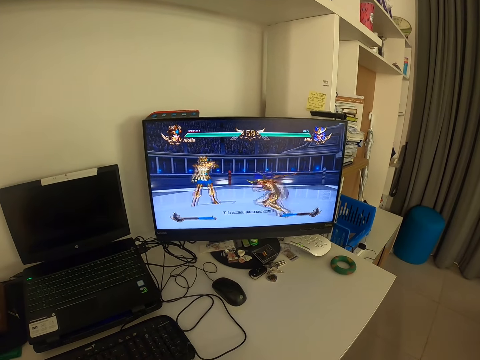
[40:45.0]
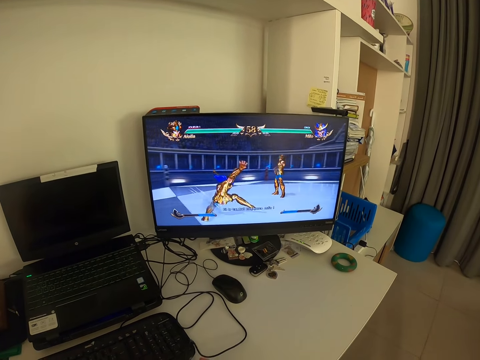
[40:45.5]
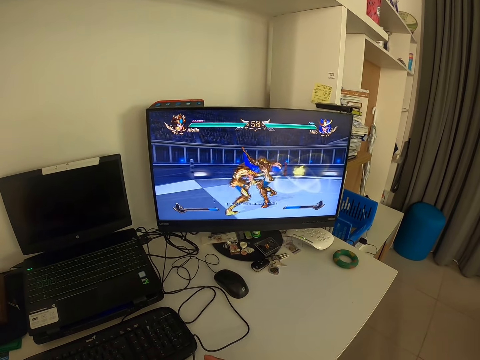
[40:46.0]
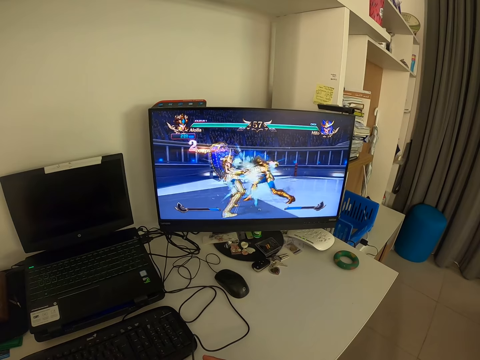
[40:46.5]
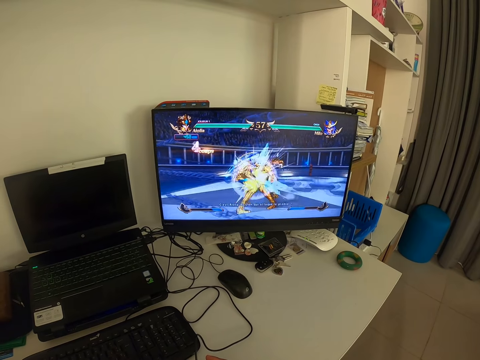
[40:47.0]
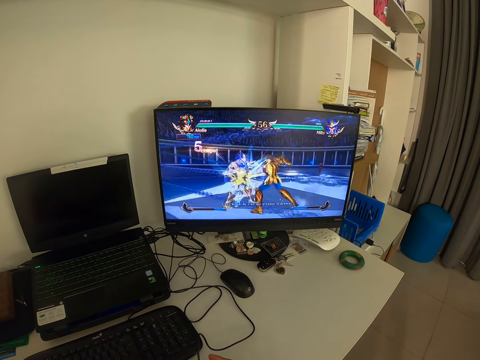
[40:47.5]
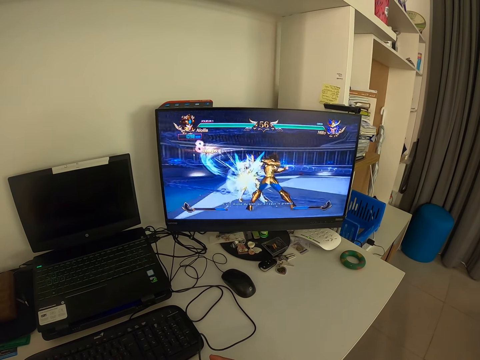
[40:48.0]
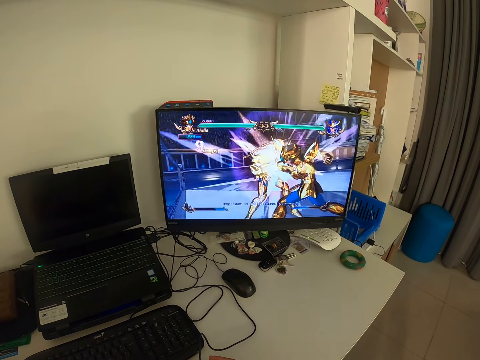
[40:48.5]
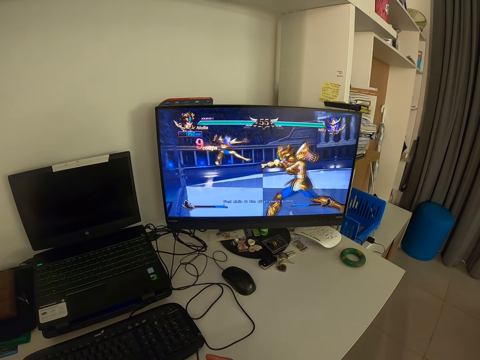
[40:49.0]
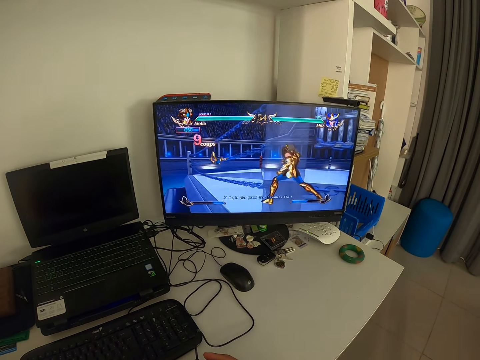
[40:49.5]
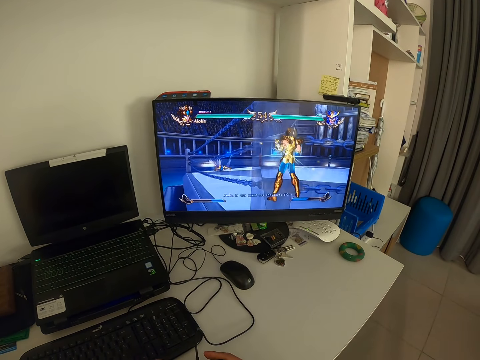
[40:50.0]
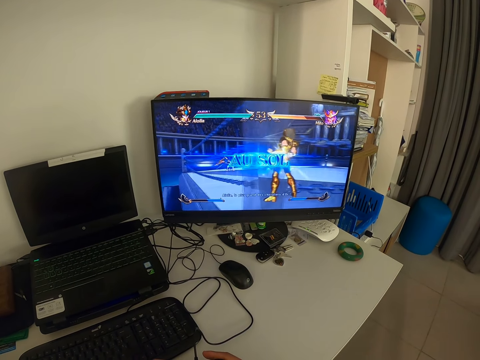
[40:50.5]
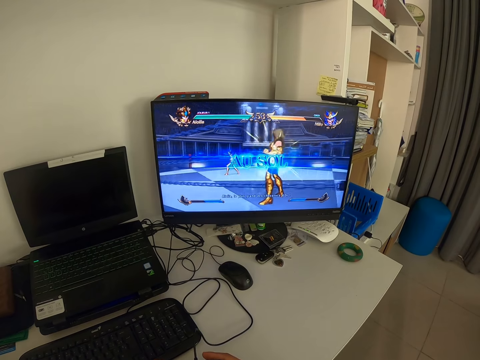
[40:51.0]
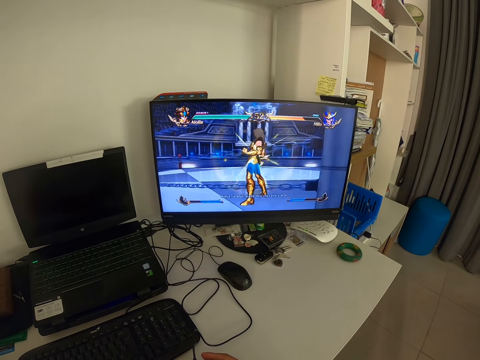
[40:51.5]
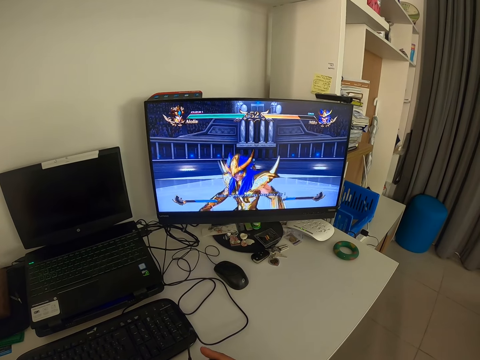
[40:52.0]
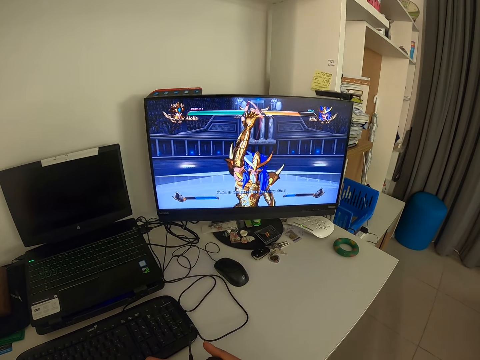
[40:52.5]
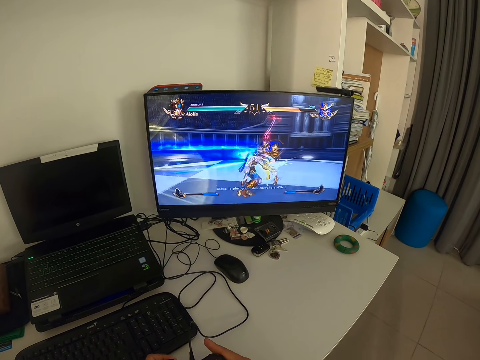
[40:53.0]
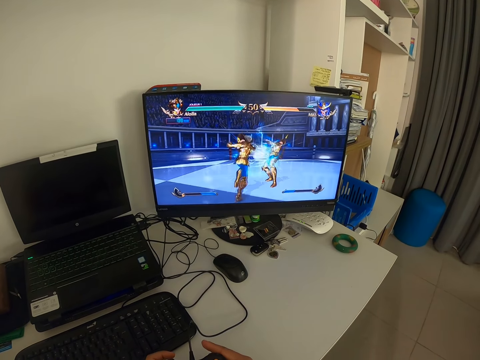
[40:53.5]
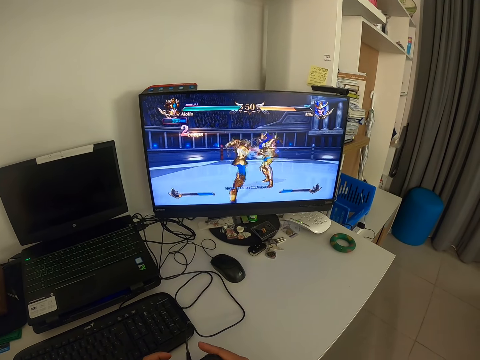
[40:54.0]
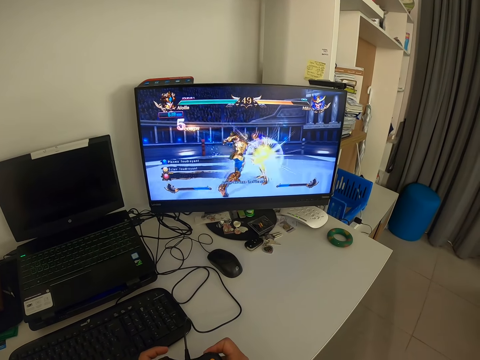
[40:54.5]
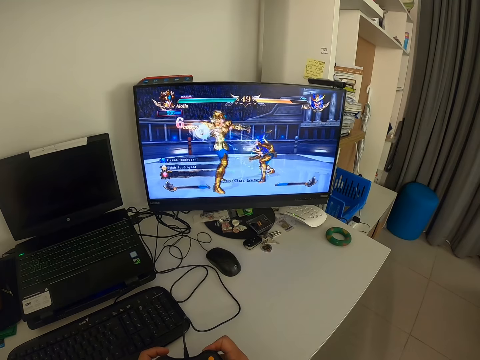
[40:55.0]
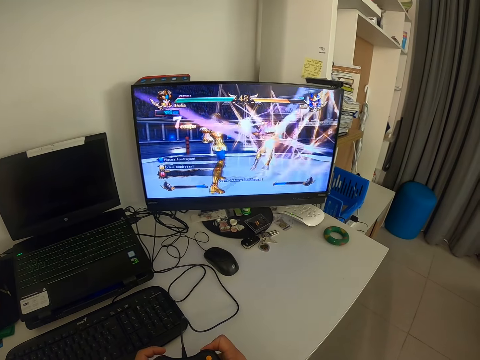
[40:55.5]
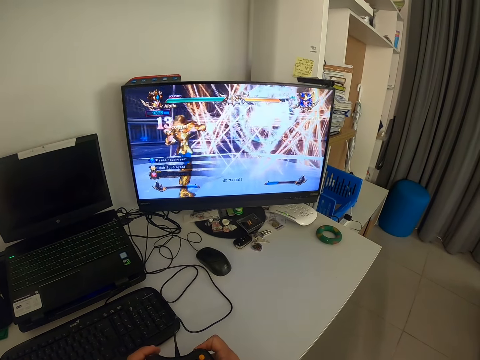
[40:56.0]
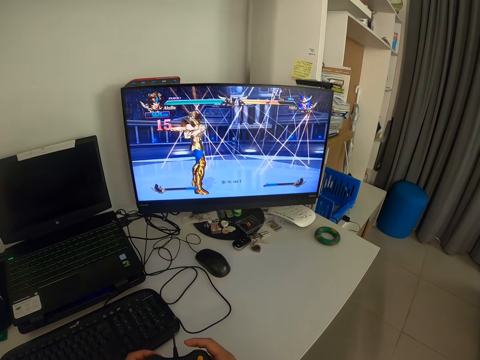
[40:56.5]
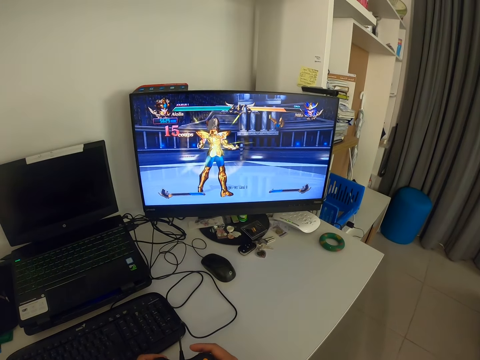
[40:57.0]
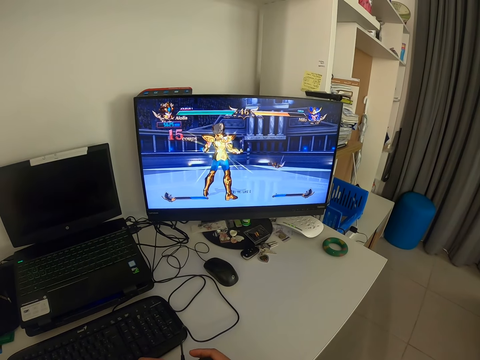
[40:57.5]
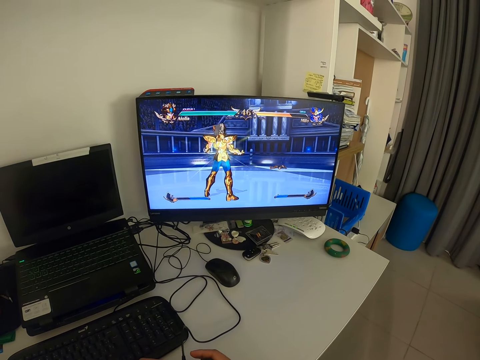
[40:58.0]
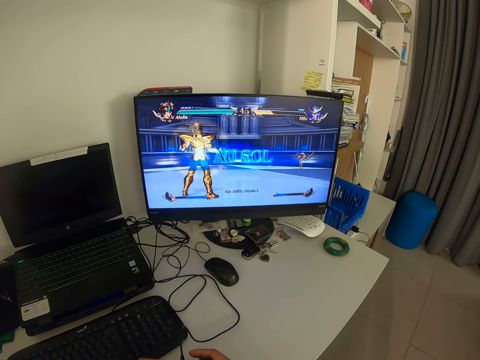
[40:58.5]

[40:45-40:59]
The camera wearer presses a game pad. They look at the monitor. They hold the video game controller and press the video game controller. They look at the monitor.

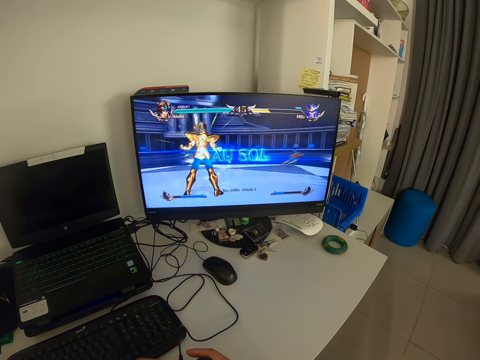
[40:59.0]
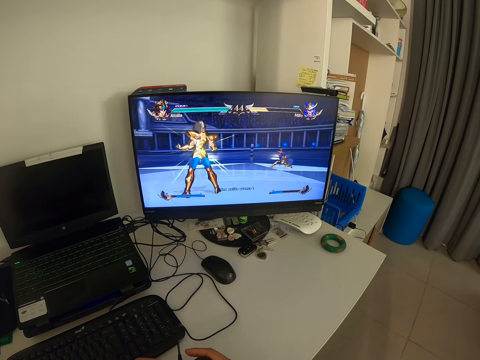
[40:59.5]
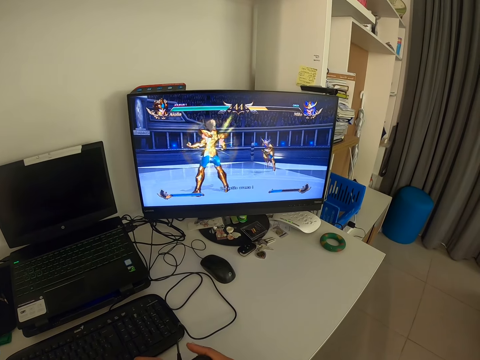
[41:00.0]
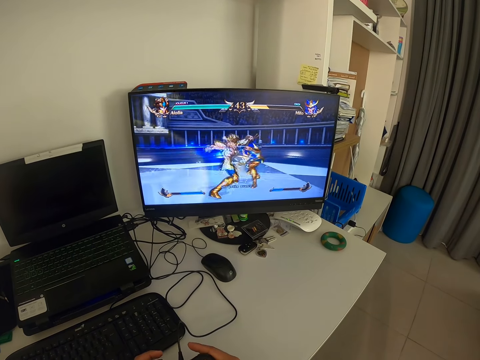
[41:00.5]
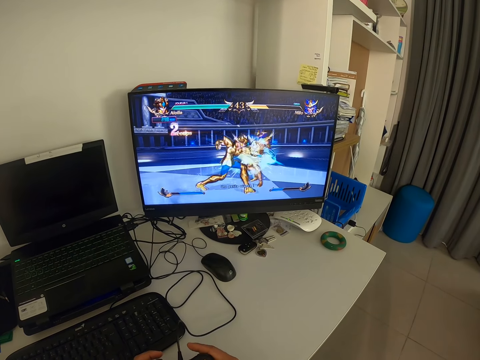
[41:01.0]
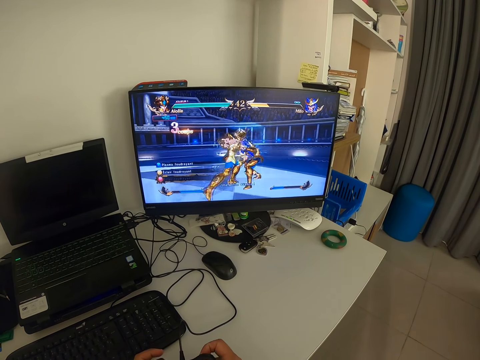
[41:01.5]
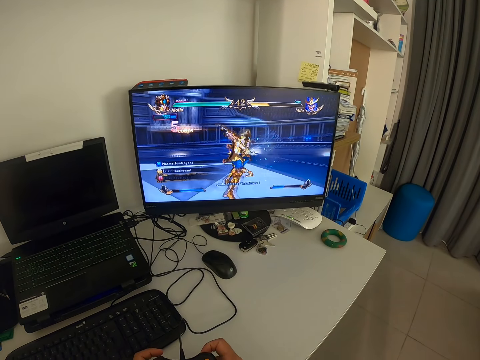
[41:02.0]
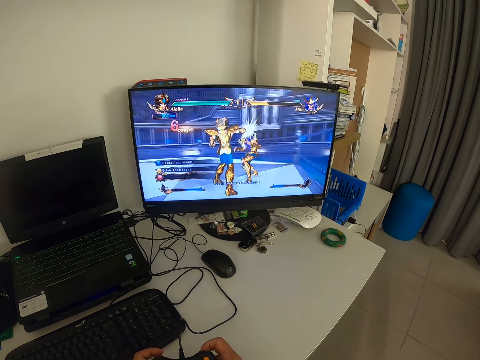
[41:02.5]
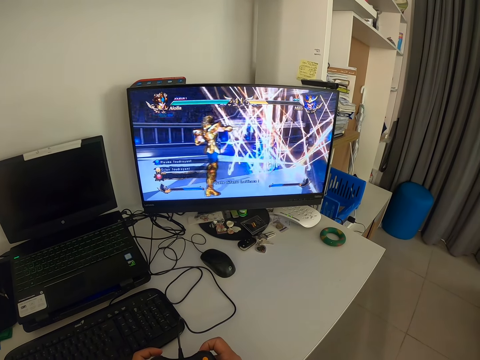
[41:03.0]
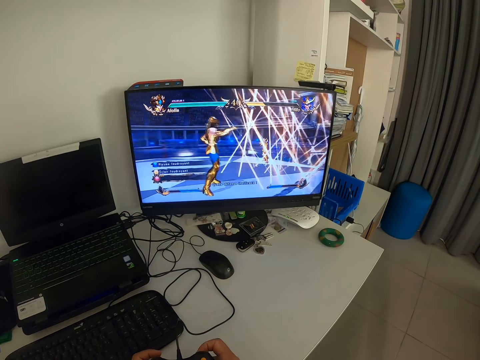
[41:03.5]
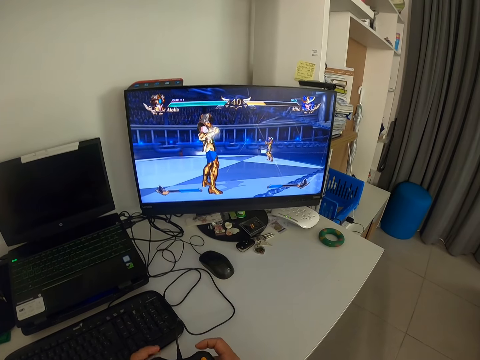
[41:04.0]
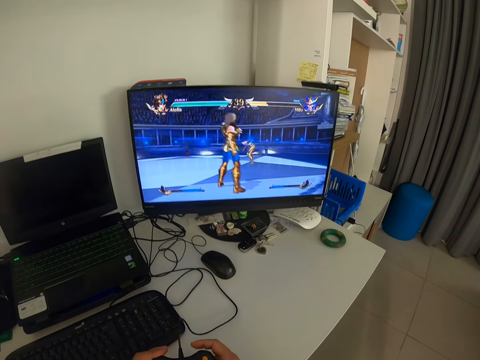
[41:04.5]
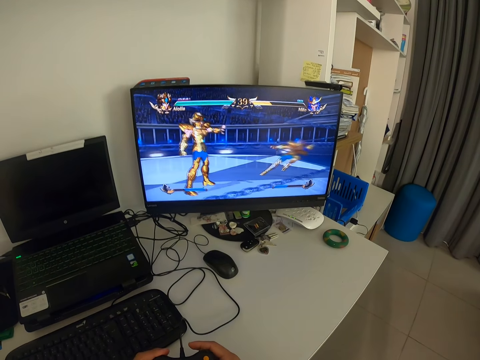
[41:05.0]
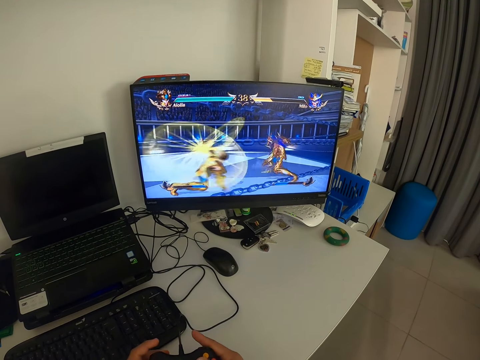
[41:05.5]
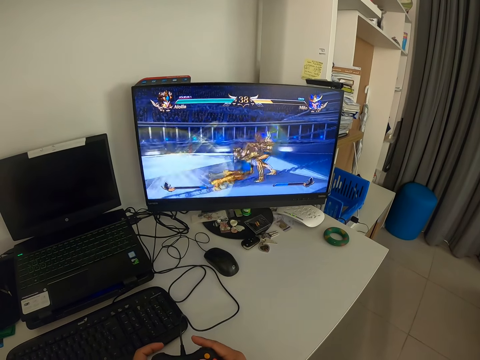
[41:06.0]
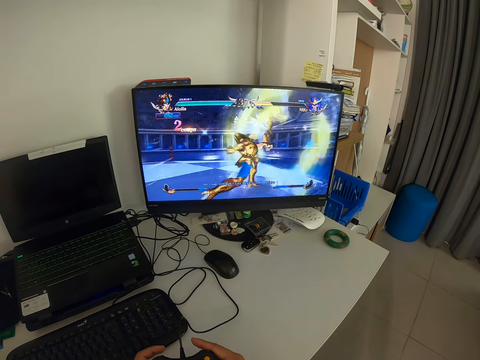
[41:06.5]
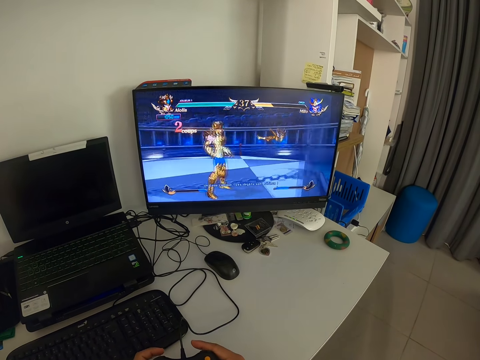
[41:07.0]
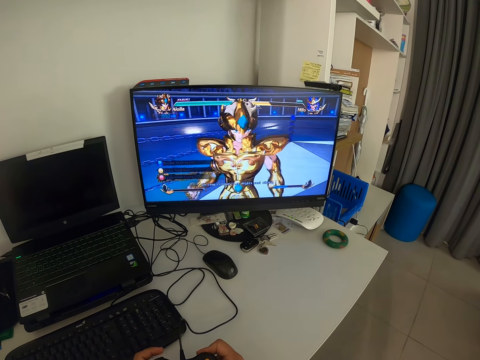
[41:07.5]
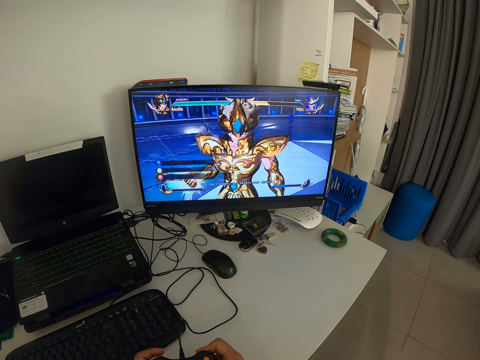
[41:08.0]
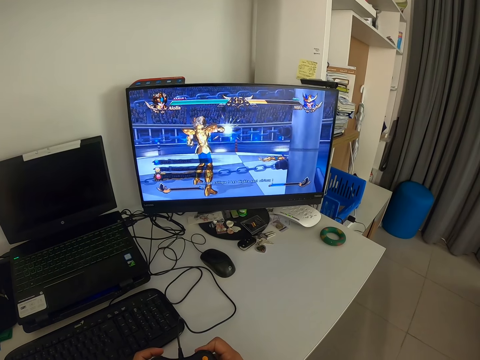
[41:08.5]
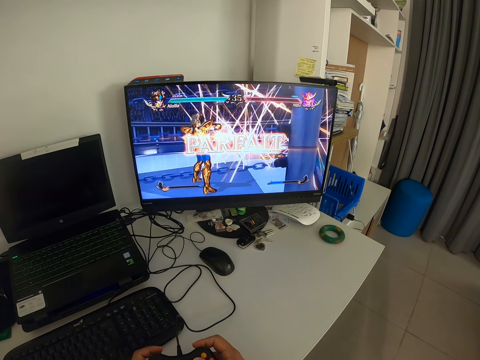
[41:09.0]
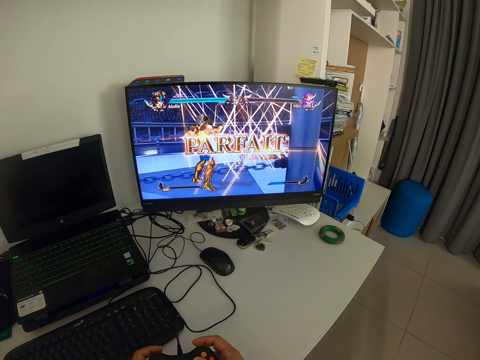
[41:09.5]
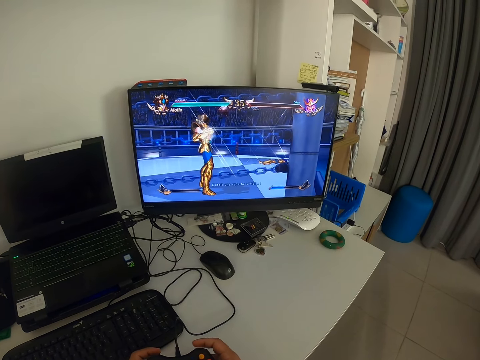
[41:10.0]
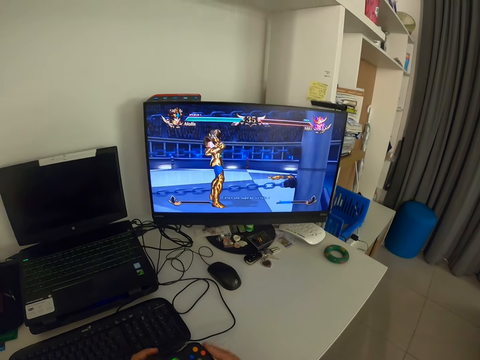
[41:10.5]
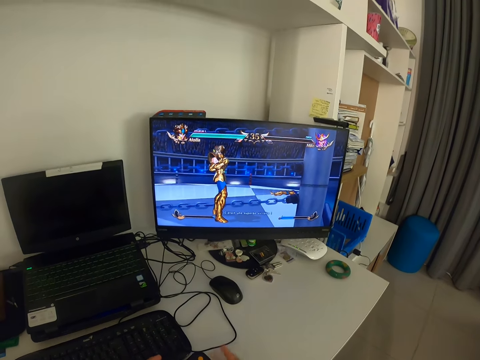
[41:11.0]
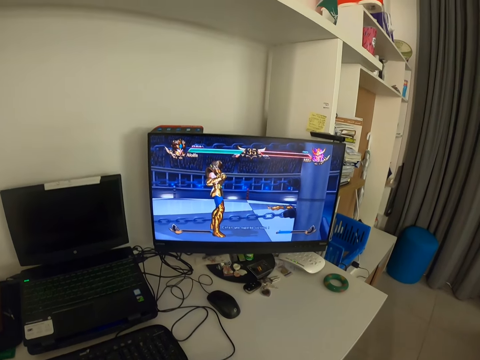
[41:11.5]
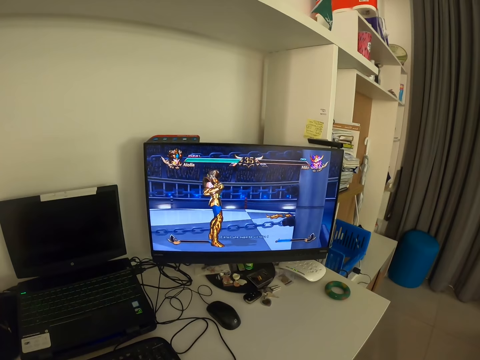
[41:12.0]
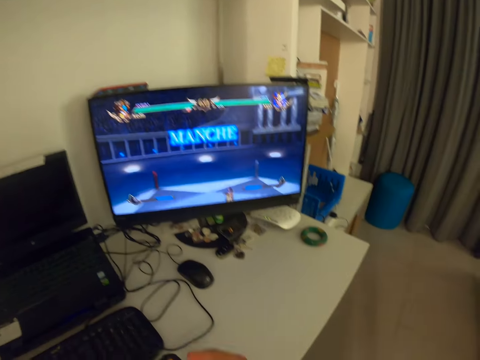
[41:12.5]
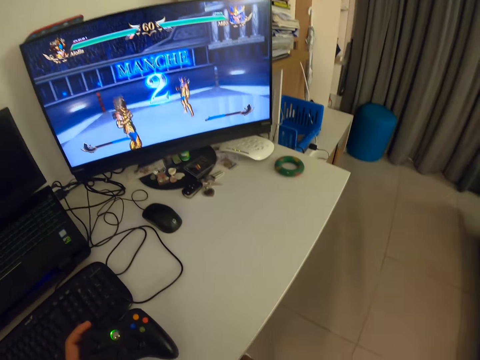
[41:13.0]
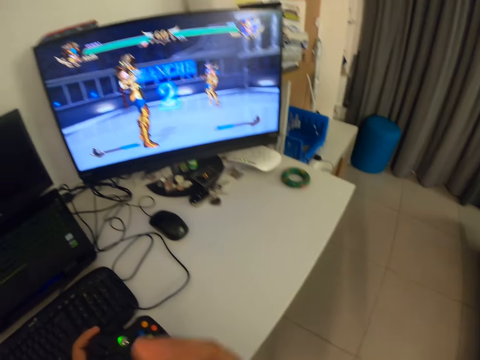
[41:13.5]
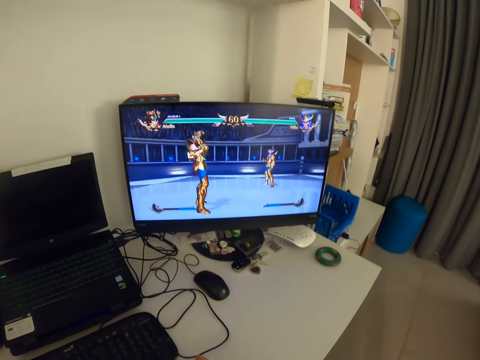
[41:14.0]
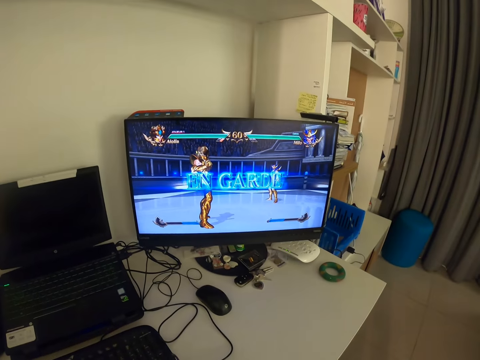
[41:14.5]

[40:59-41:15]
The camera wearer presses a game pad. He looks at the monitor. He taps the game pad. He looks at the monitor. He holds the game pad with his right hand. He looks at the monitor.
